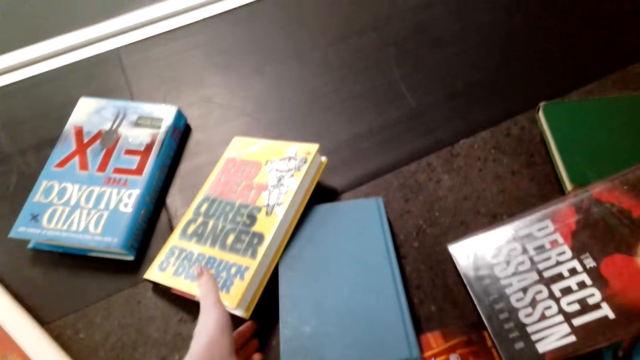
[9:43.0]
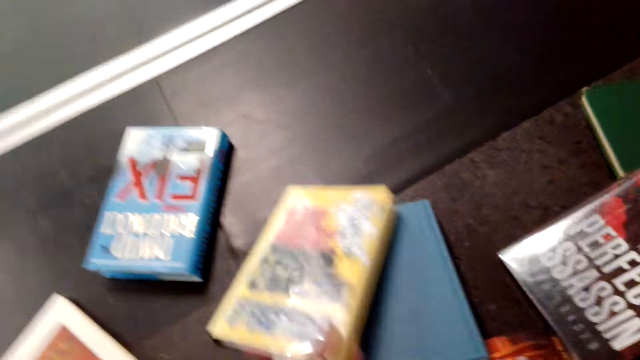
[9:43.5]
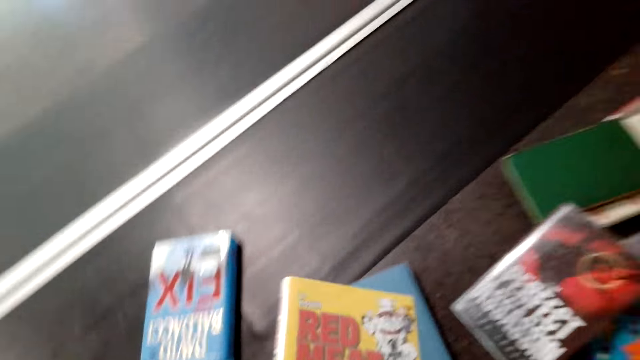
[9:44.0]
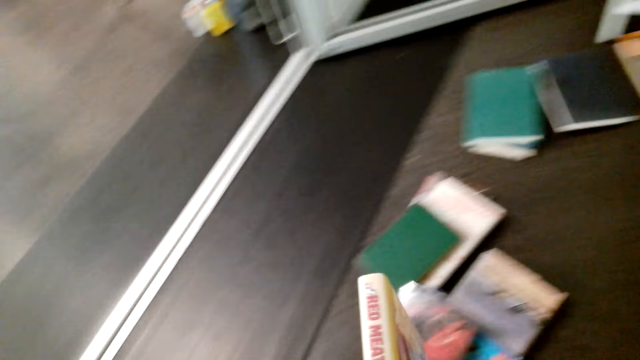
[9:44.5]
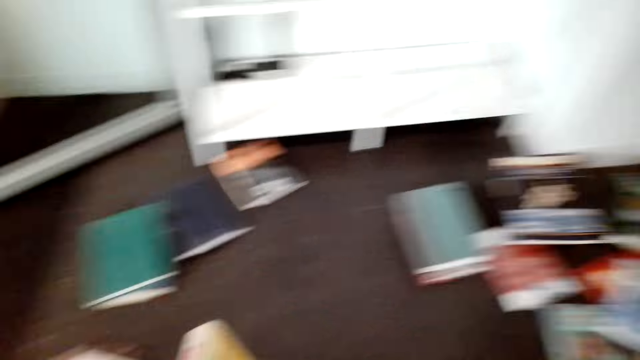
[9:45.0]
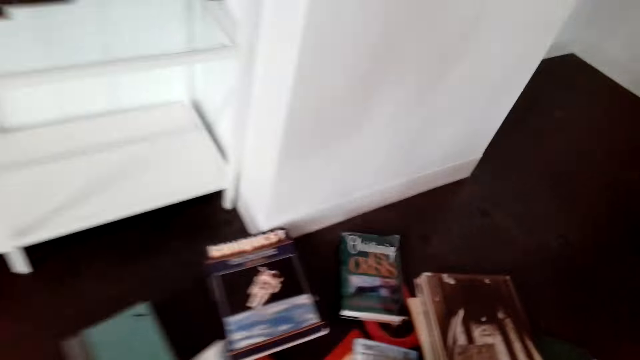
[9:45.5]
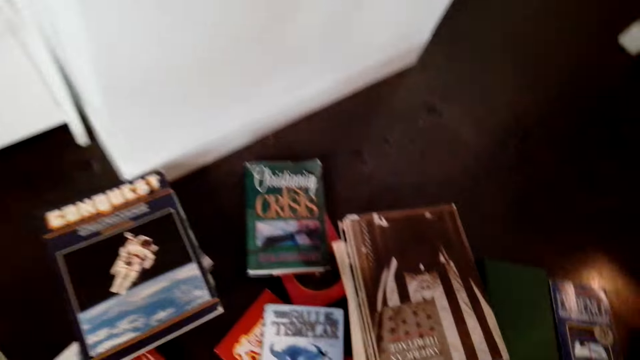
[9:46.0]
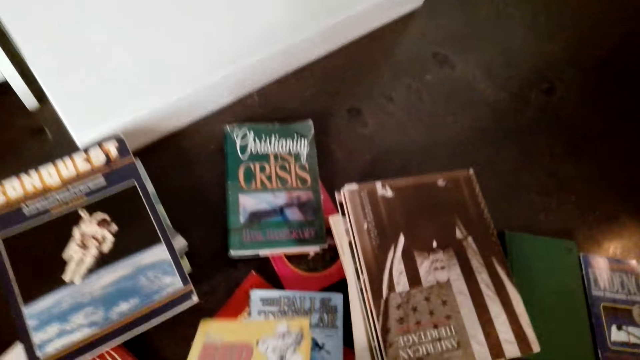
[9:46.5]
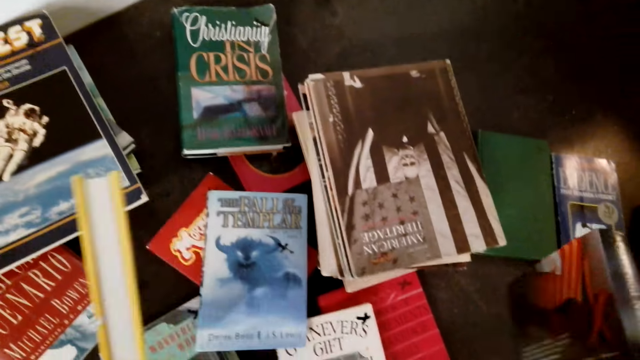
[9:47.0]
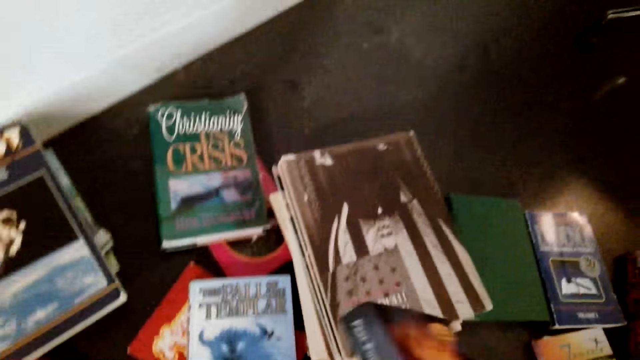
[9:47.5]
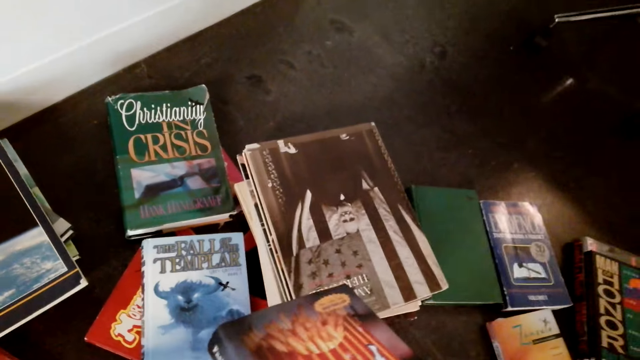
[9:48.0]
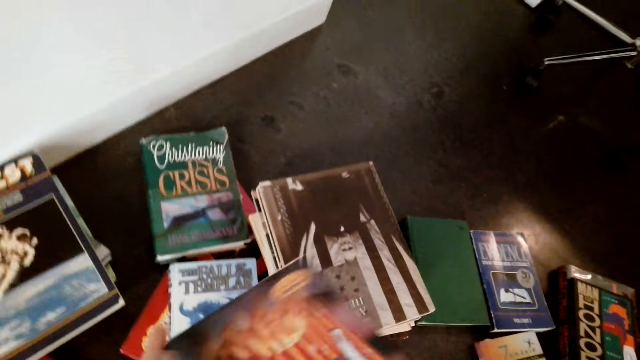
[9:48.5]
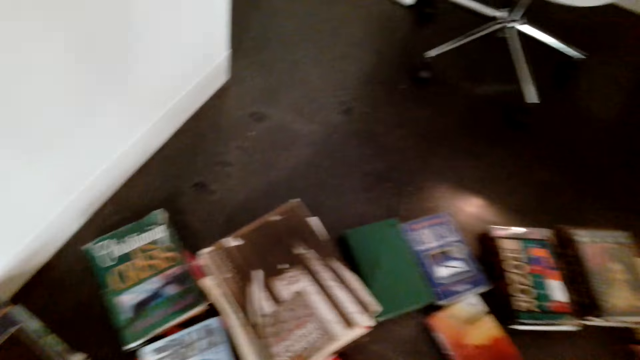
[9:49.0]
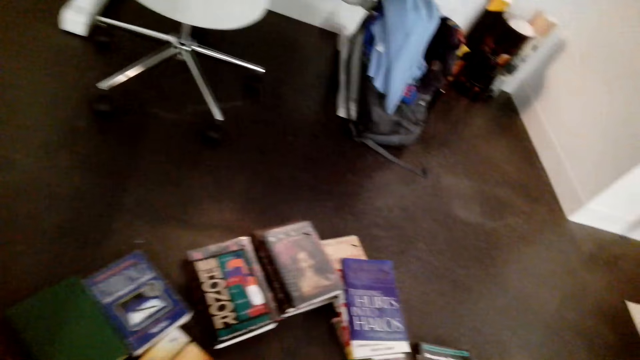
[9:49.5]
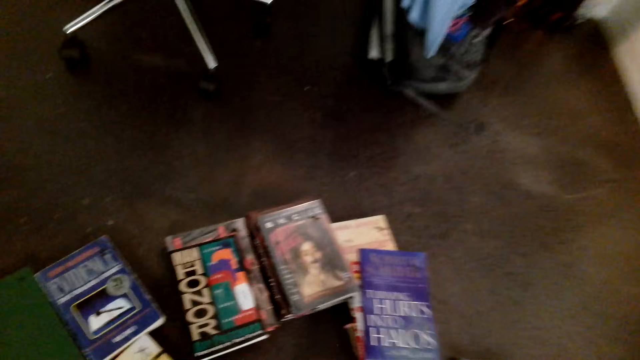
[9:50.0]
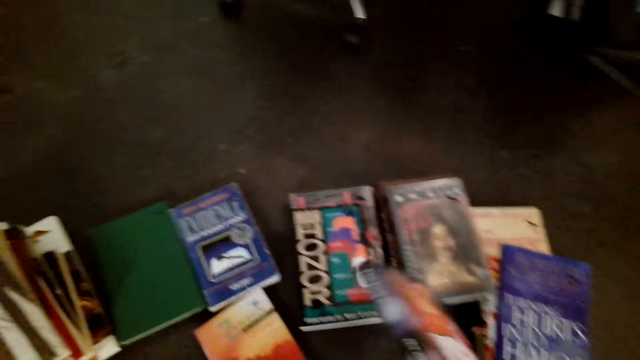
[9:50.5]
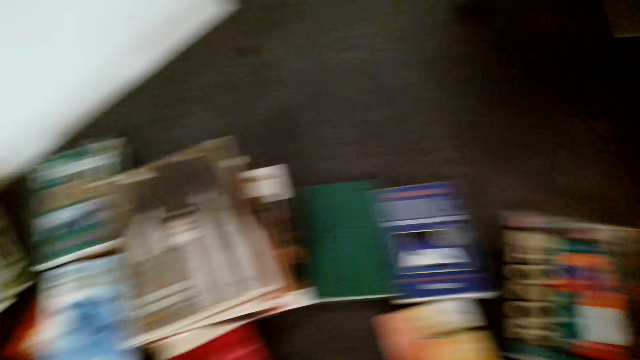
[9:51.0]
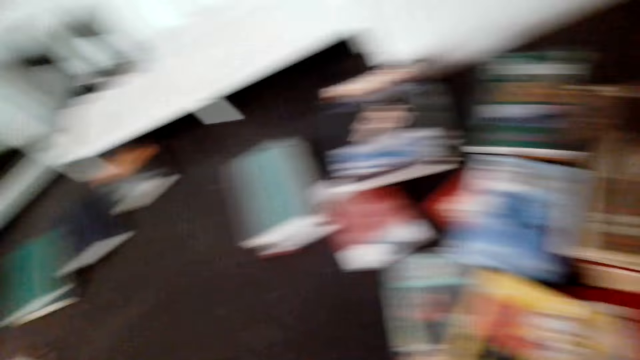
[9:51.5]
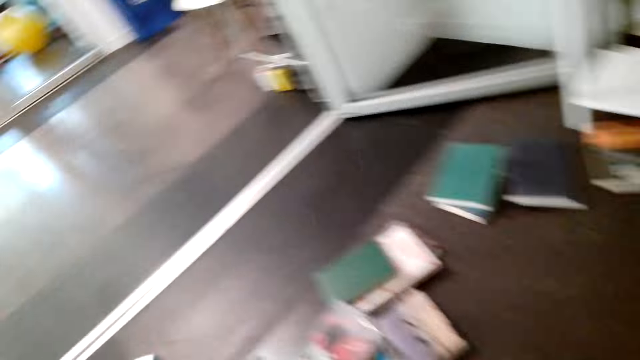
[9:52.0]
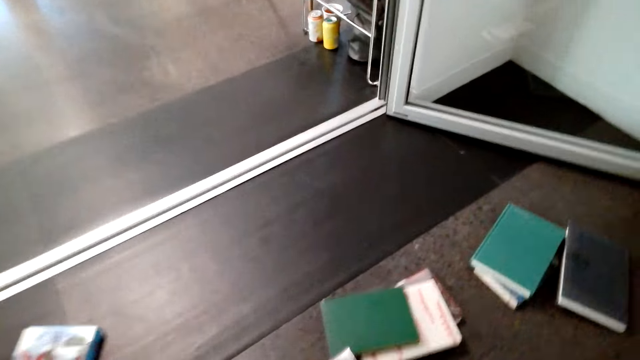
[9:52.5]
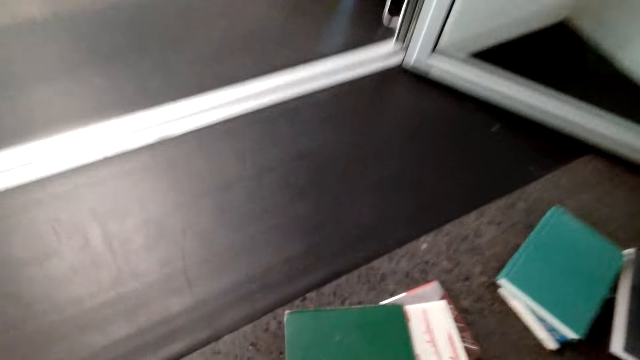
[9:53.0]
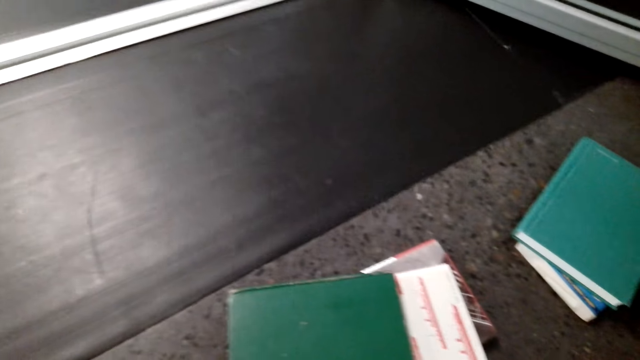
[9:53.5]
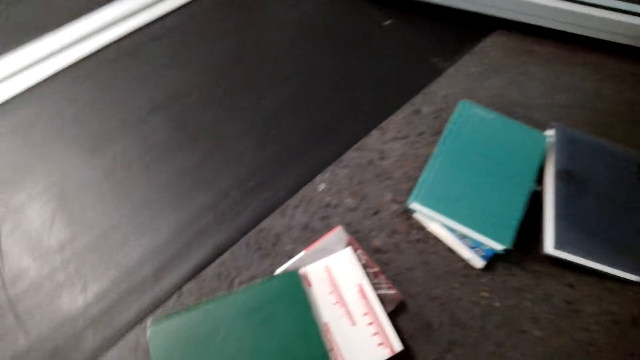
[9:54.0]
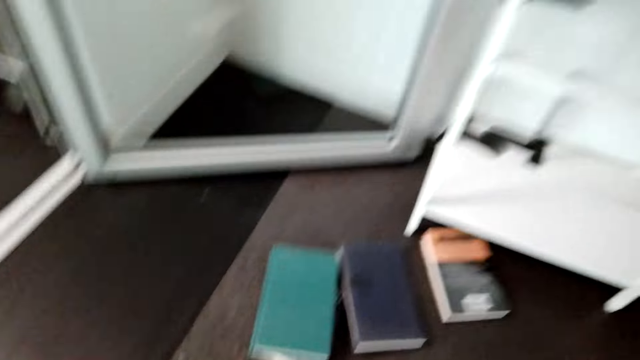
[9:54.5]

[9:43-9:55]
The camera wearer picks up a book. They arrange books.

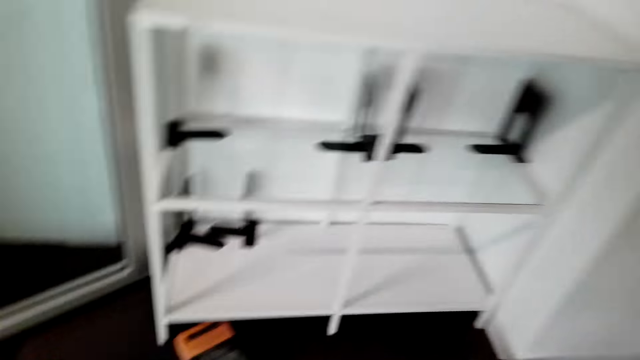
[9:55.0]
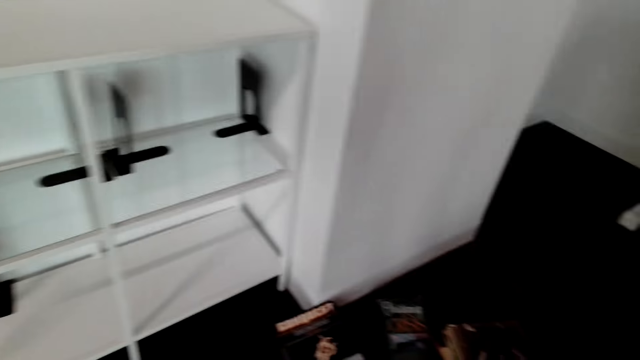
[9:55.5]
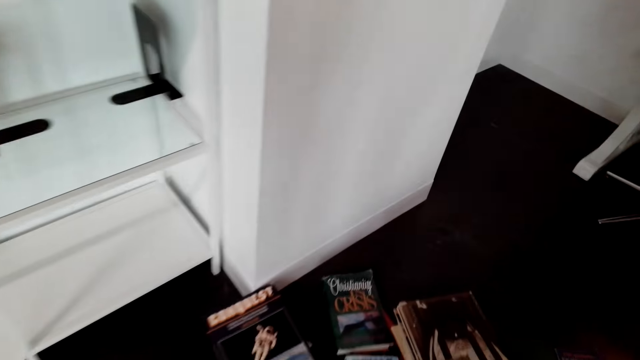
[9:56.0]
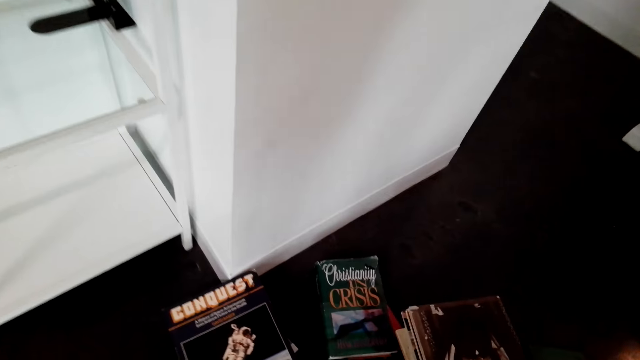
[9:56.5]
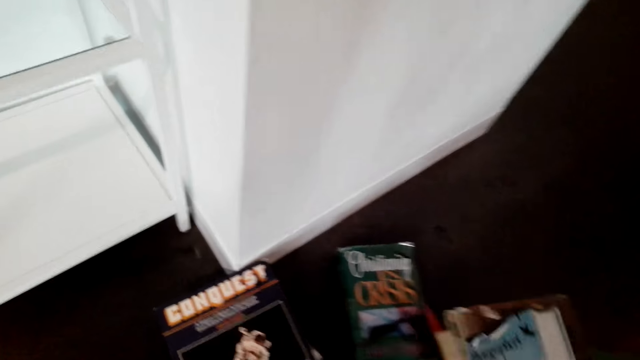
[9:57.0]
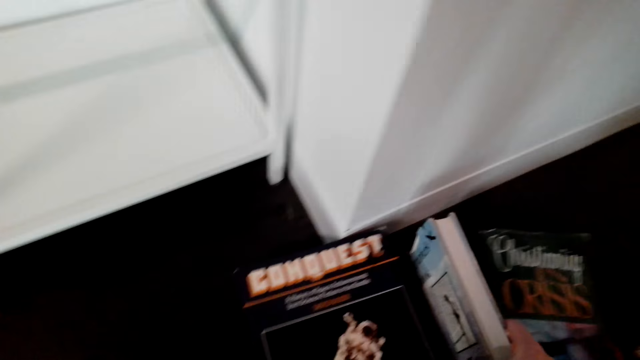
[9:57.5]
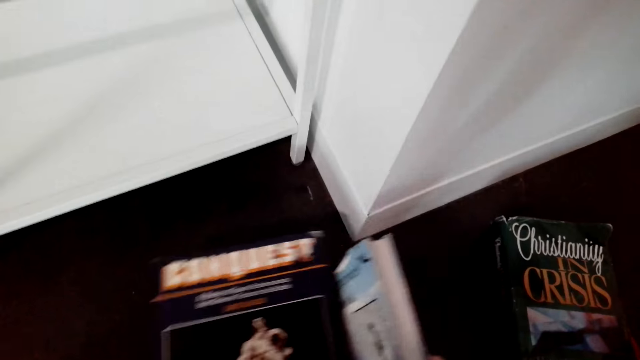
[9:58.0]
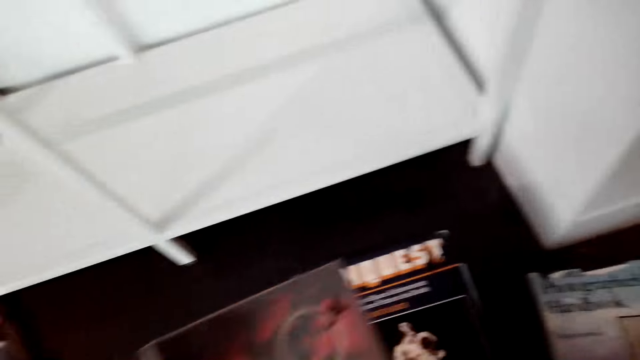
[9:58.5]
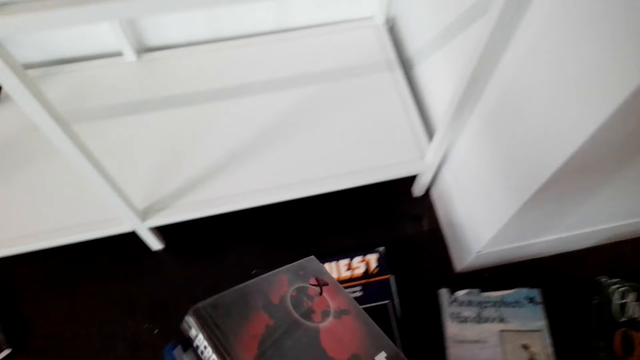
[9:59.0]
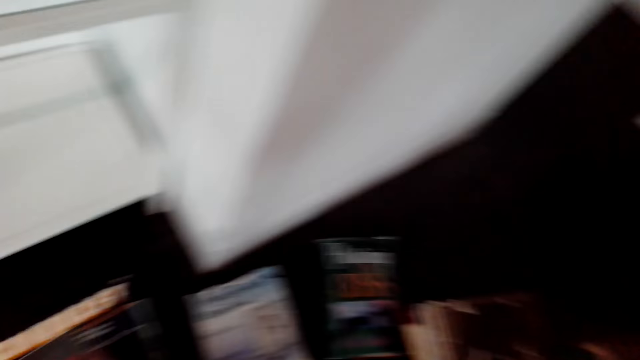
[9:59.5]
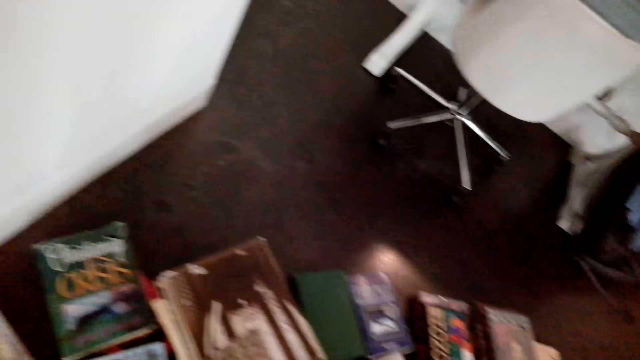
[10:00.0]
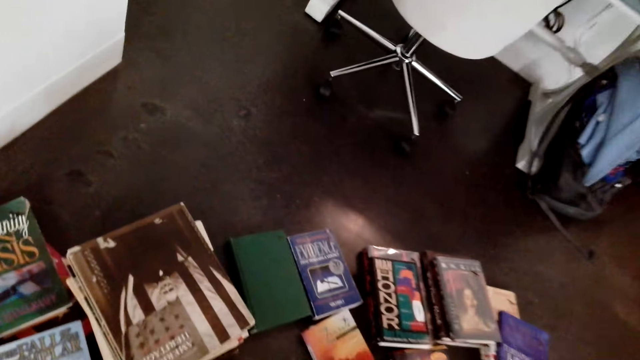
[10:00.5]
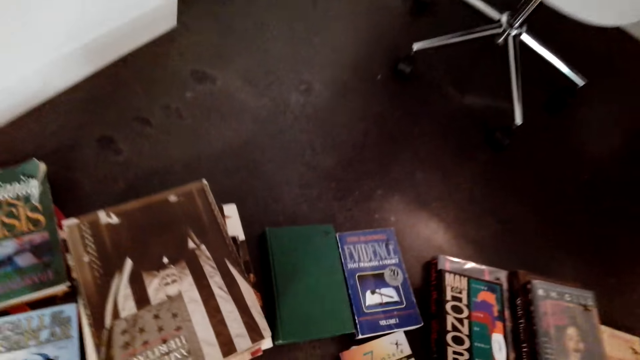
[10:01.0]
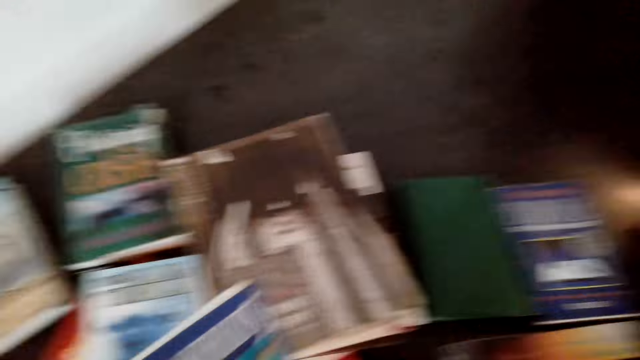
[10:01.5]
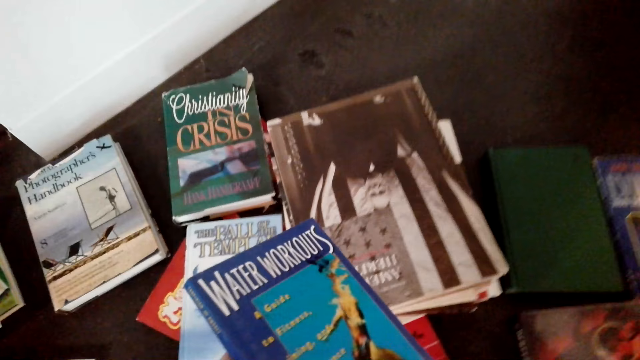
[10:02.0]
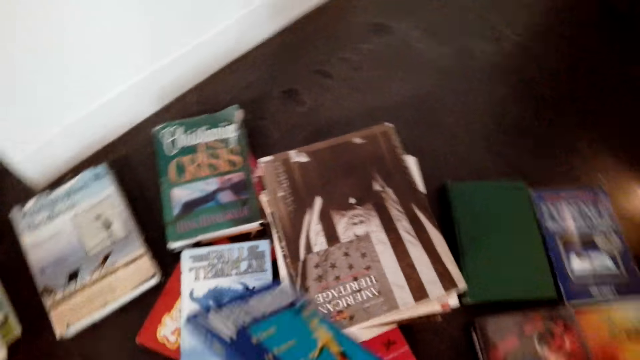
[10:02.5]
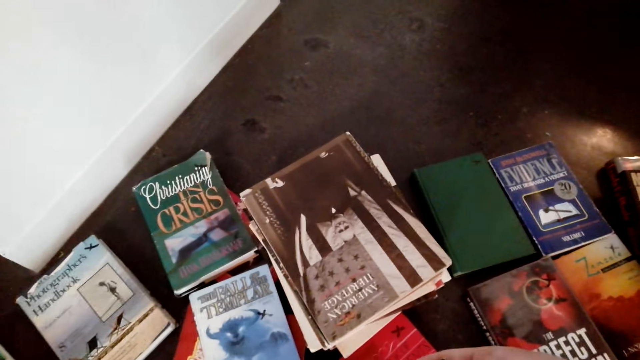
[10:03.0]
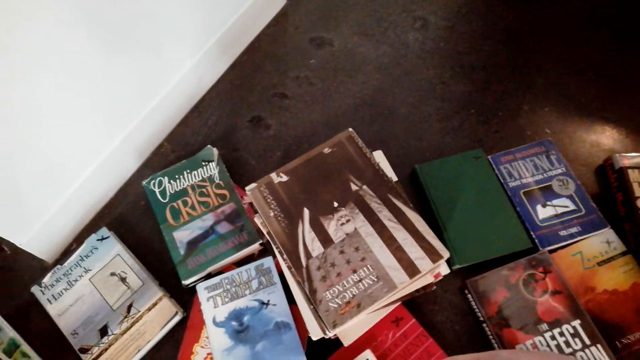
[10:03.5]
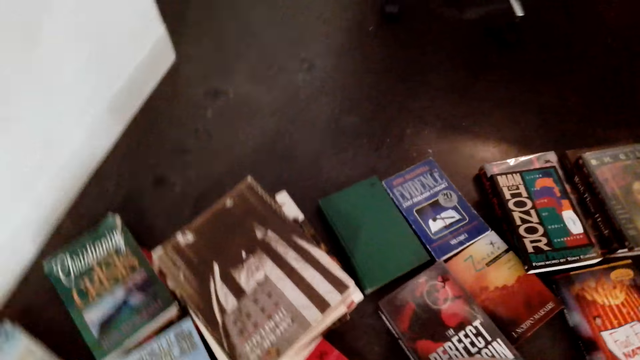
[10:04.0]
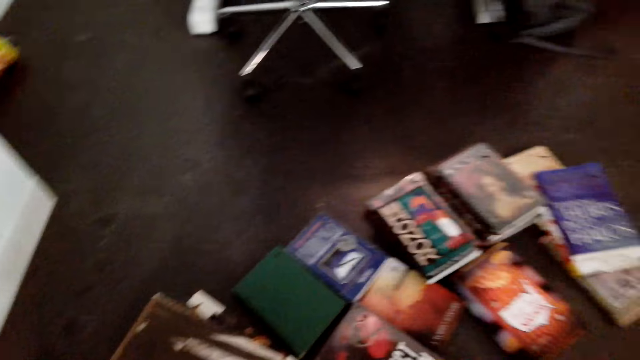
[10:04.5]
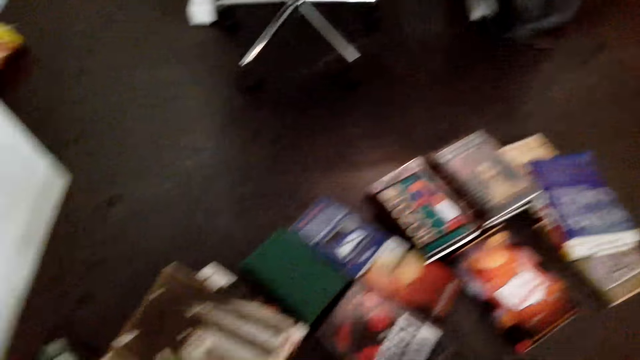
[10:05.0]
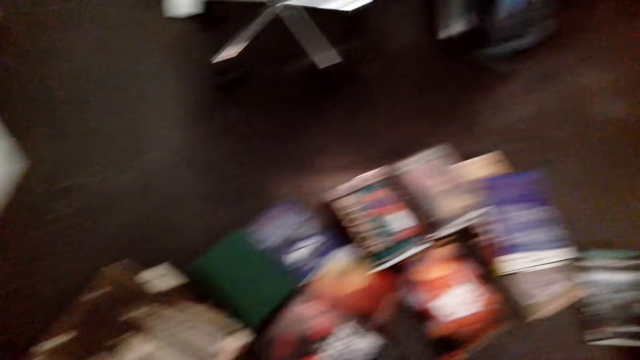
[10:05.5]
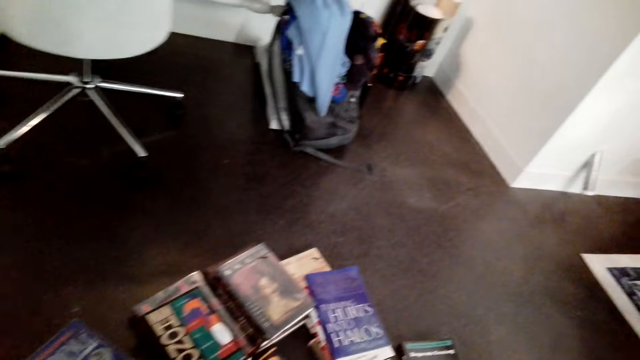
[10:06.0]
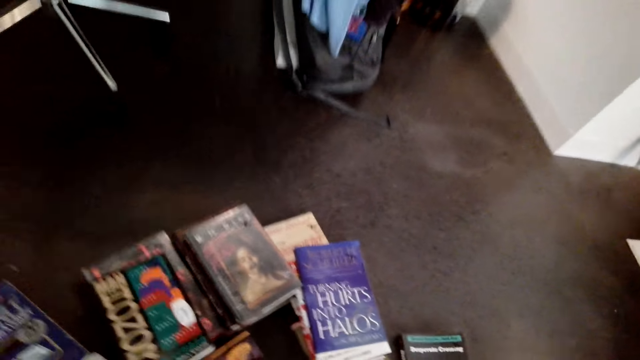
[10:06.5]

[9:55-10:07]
The camera wearer pushes the book aside. They hold a book. They arrange books. They drop a book. They hold a book.
